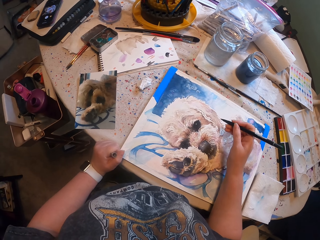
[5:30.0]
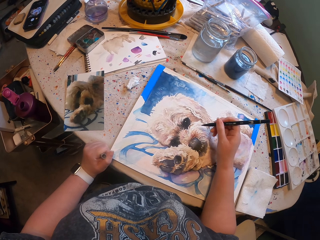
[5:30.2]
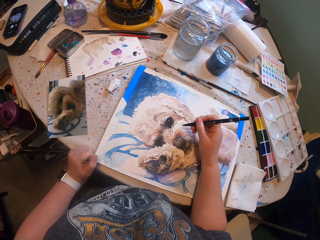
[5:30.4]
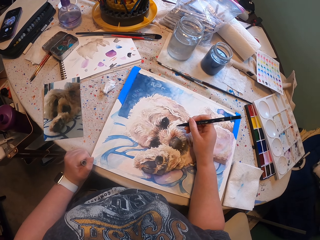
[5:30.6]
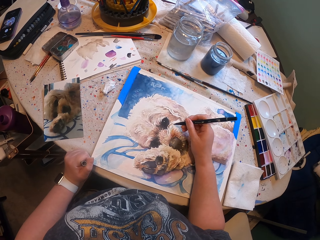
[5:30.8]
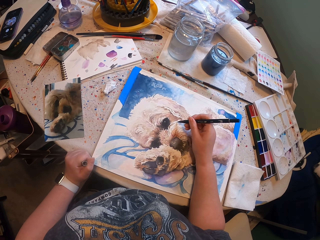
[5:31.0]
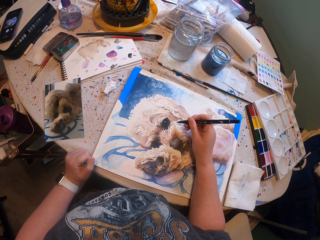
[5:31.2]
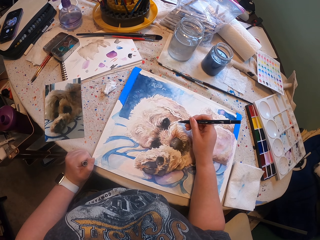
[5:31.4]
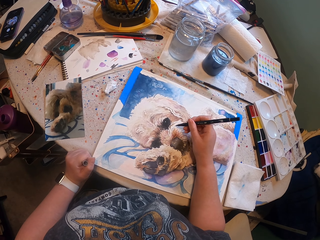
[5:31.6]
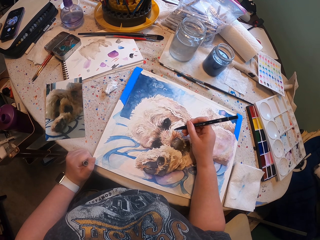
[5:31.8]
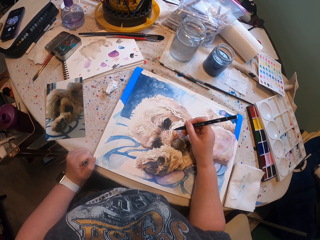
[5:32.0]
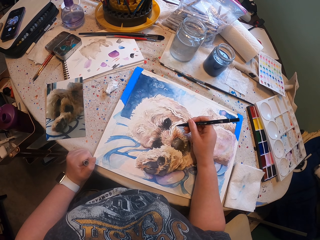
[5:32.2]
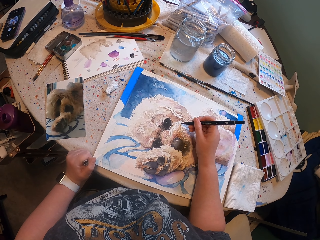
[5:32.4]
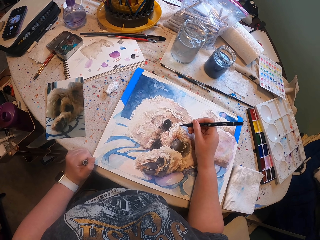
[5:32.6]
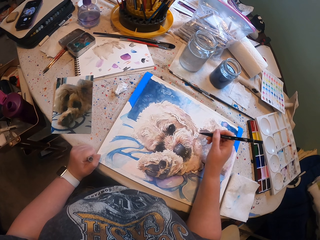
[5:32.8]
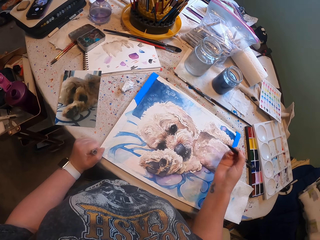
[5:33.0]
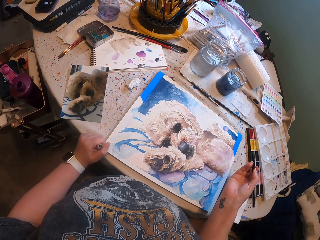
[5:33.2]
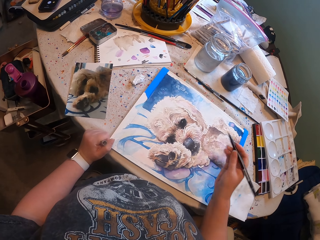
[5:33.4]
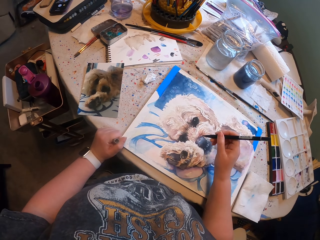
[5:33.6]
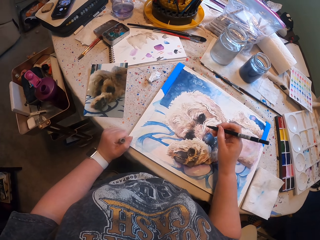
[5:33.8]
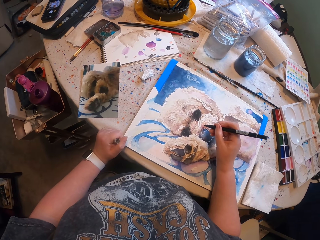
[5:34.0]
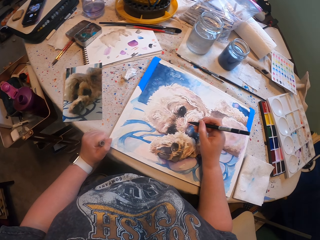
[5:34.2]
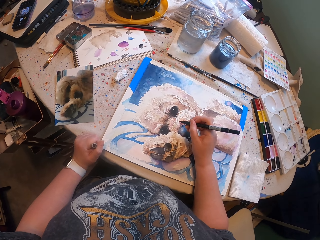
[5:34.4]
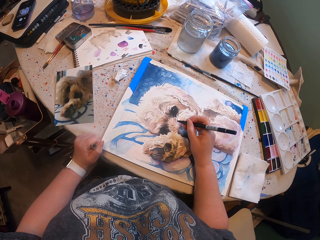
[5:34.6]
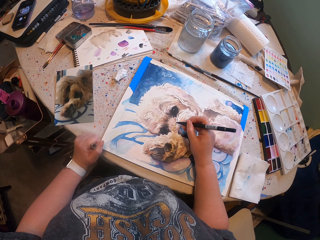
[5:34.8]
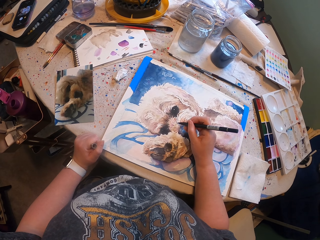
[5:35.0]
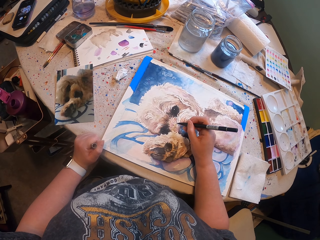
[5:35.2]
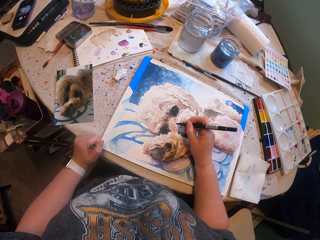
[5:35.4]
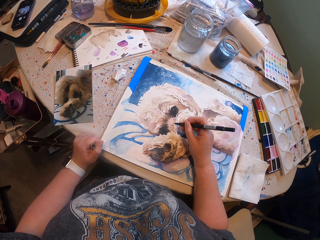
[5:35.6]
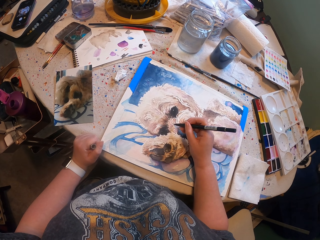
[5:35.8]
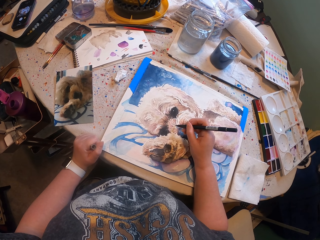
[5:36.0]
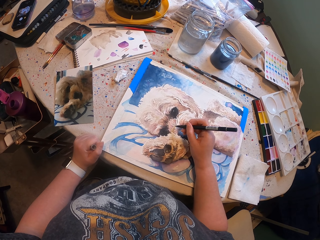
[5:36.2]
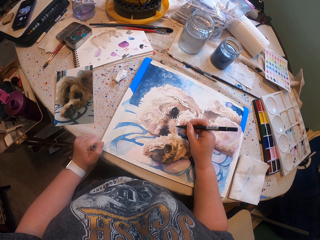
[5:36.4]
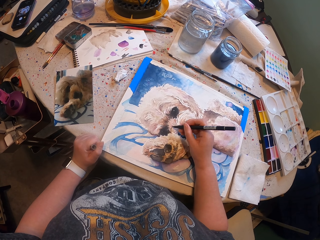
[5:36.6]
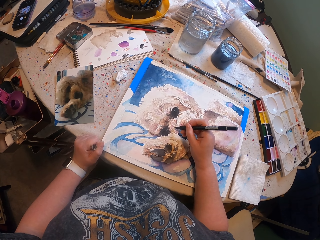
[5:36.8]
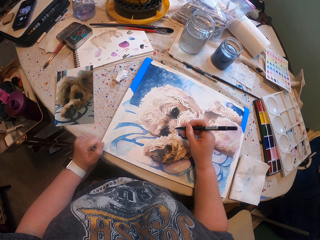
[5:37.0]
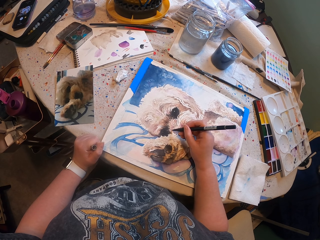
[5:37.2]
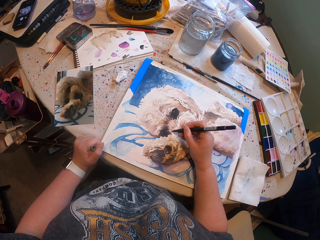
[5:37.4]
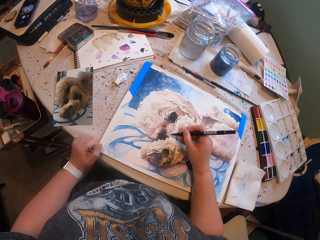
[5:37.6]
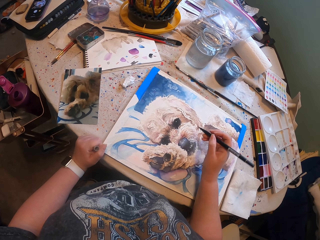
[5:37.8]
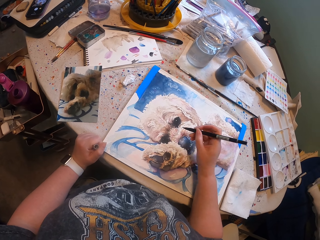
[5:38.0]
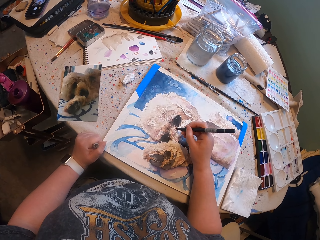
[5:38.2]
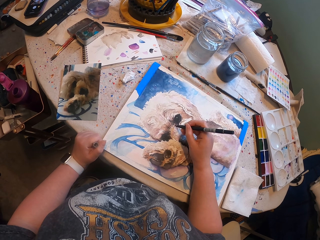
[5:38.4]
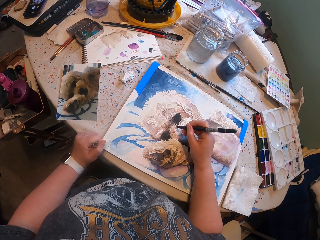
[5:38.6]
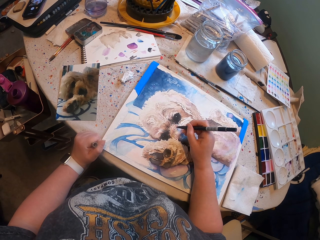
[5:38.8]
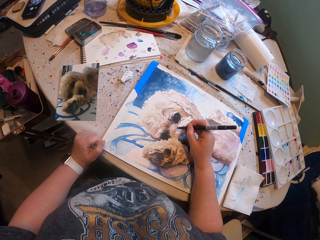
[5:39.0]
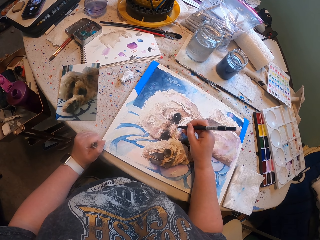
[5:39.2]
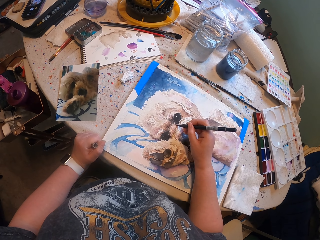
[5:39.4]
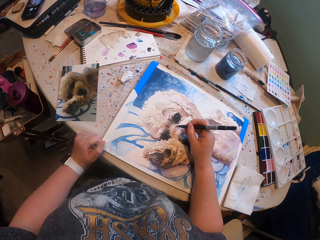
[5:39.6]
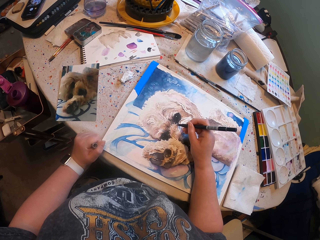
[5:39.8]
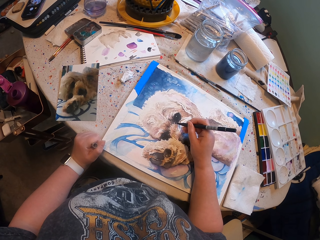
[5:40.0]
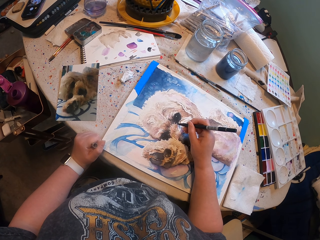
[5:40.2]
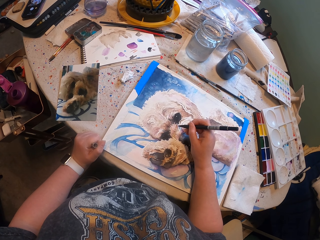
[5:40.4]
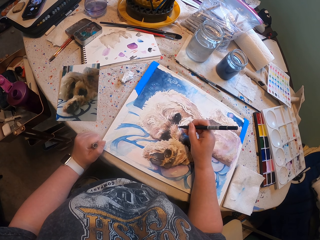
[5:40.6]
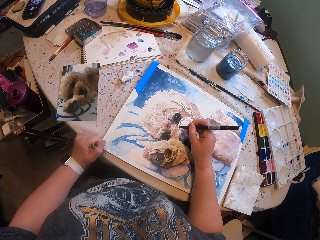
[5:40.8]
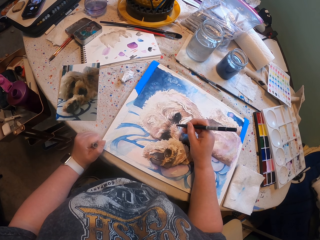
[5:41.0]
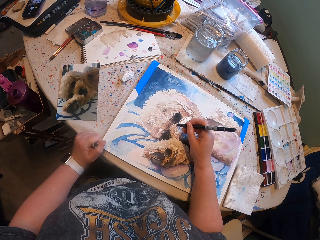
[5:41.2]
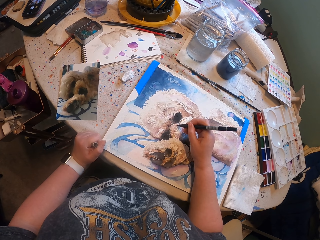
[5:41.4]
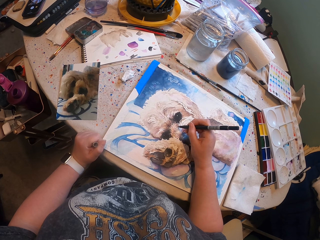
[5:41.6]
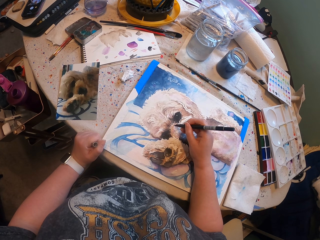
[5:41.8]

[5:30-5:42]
The camera wearer paints the drawing. They paint the drawing repeatedly.

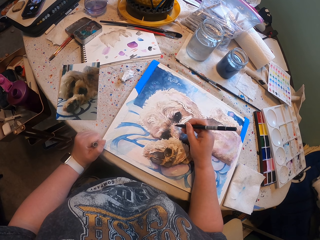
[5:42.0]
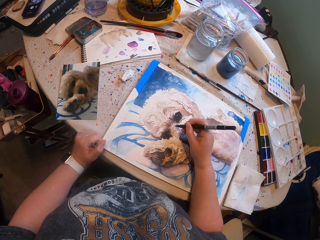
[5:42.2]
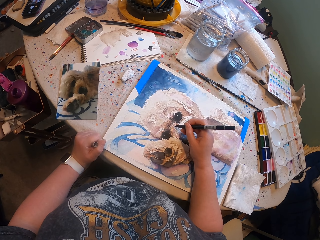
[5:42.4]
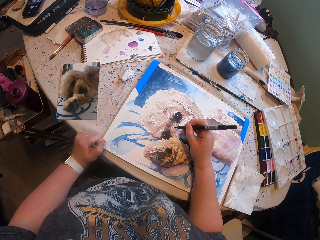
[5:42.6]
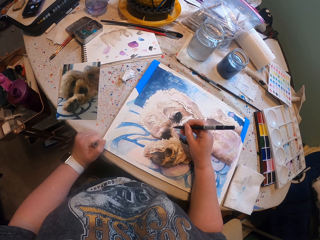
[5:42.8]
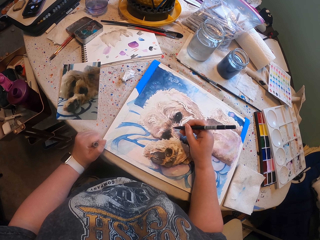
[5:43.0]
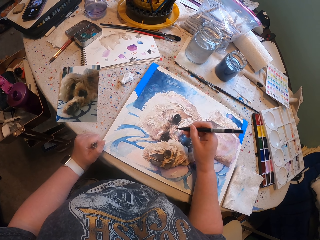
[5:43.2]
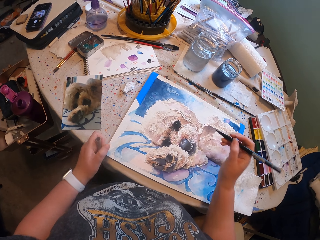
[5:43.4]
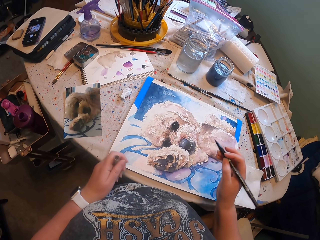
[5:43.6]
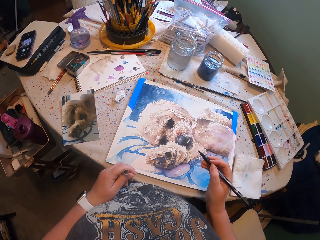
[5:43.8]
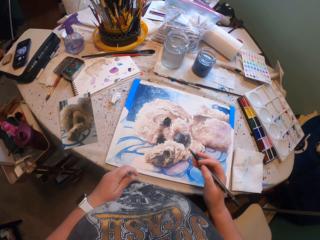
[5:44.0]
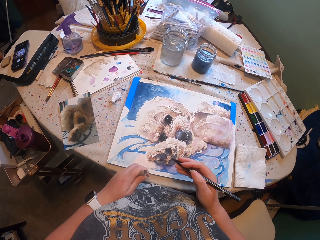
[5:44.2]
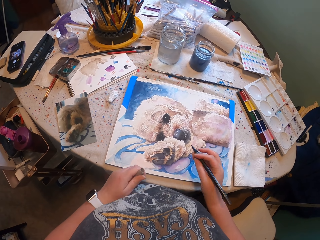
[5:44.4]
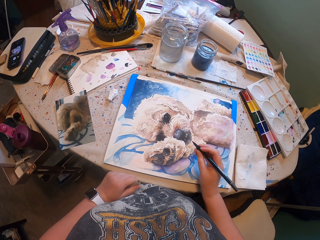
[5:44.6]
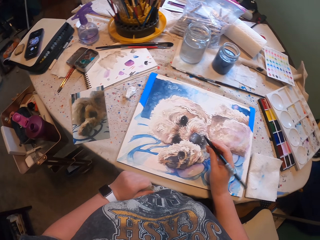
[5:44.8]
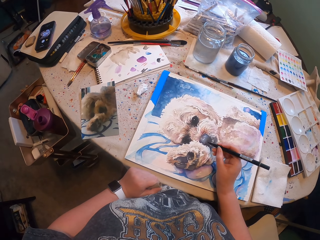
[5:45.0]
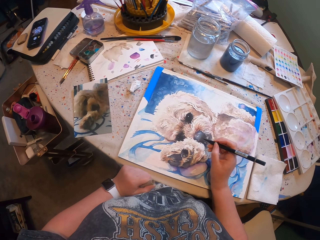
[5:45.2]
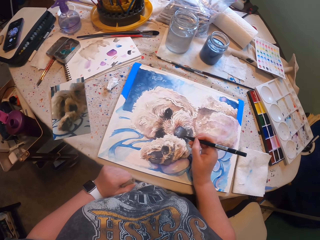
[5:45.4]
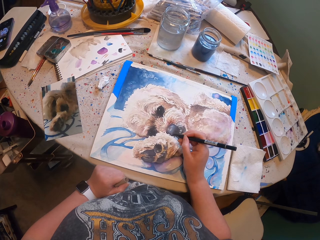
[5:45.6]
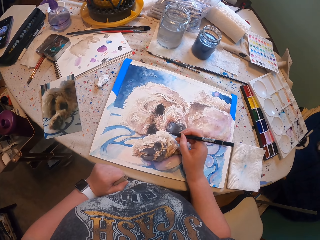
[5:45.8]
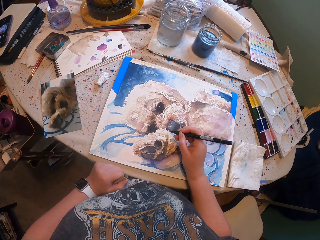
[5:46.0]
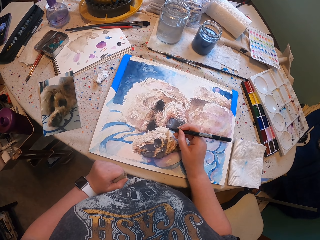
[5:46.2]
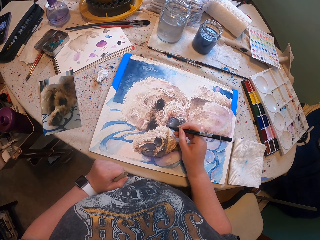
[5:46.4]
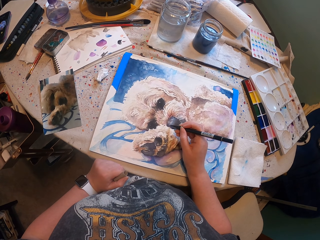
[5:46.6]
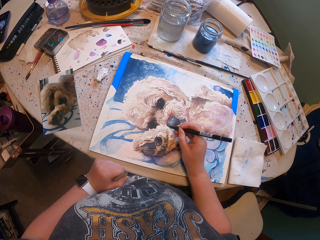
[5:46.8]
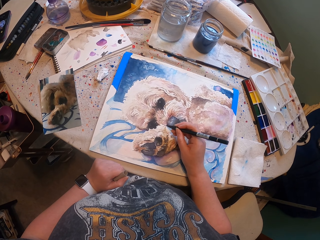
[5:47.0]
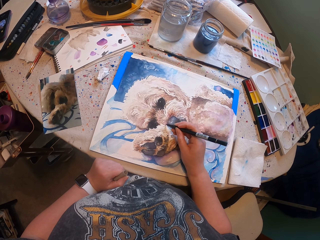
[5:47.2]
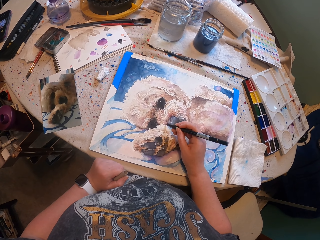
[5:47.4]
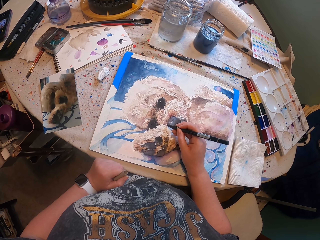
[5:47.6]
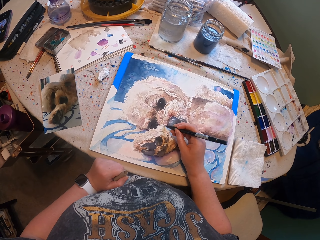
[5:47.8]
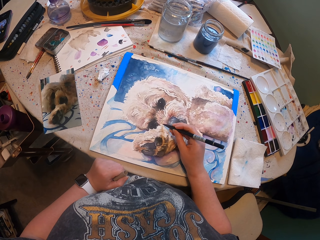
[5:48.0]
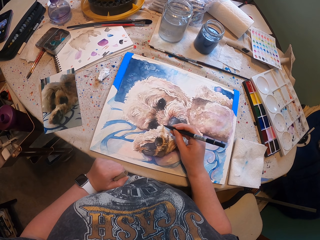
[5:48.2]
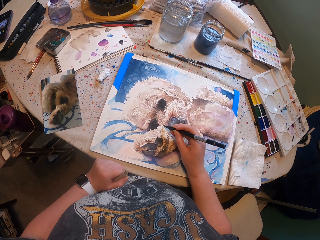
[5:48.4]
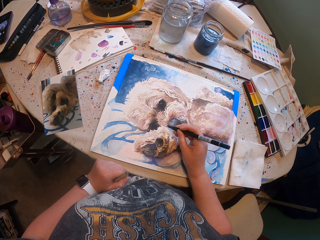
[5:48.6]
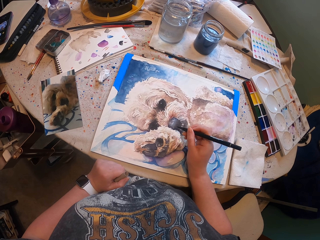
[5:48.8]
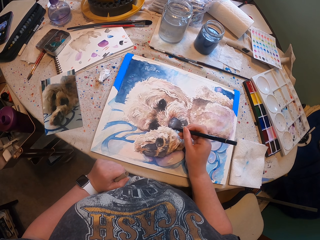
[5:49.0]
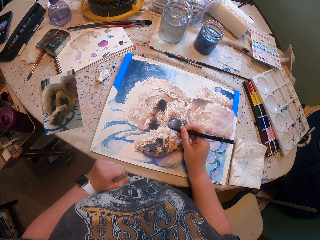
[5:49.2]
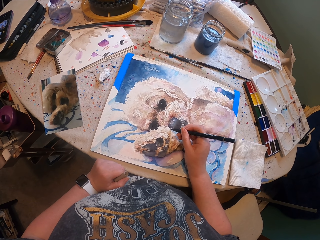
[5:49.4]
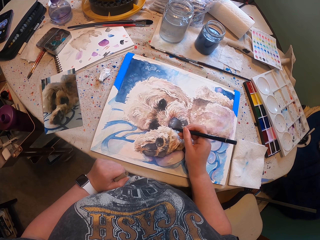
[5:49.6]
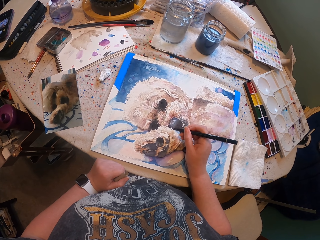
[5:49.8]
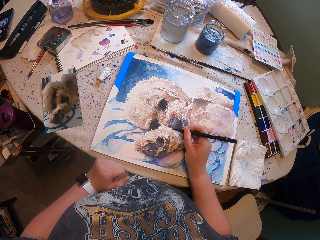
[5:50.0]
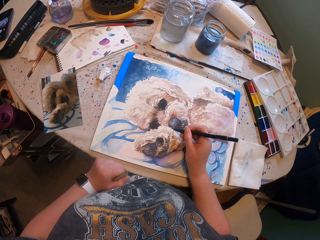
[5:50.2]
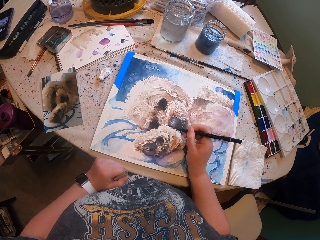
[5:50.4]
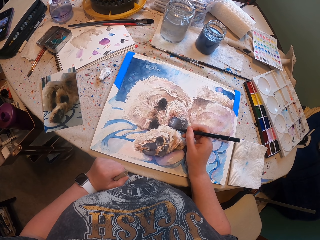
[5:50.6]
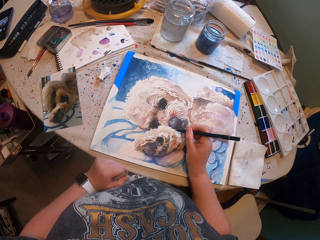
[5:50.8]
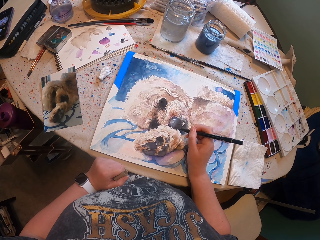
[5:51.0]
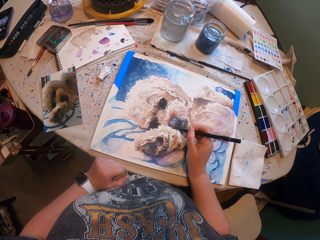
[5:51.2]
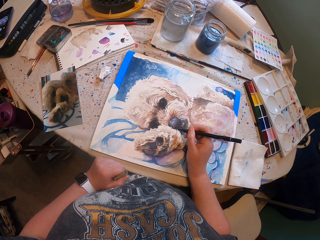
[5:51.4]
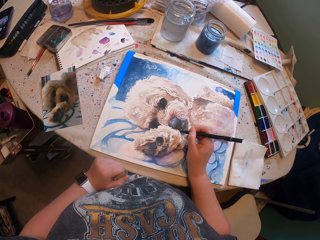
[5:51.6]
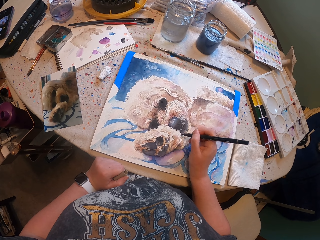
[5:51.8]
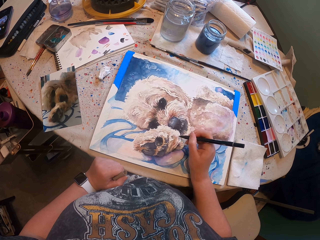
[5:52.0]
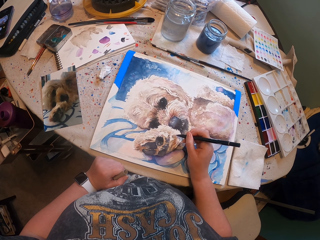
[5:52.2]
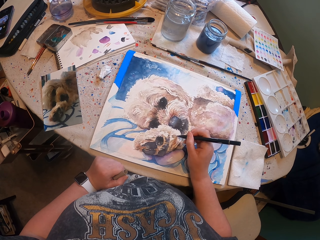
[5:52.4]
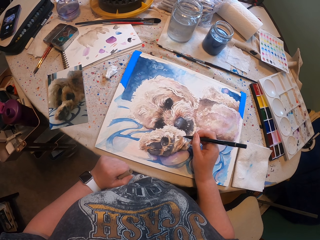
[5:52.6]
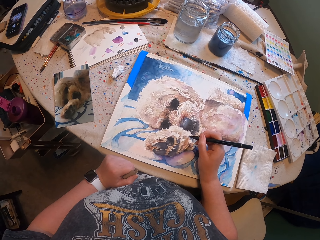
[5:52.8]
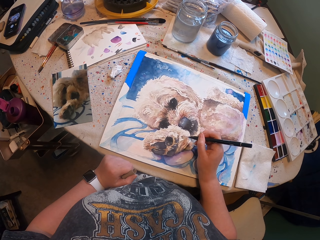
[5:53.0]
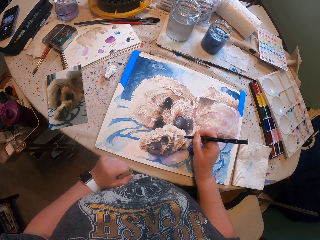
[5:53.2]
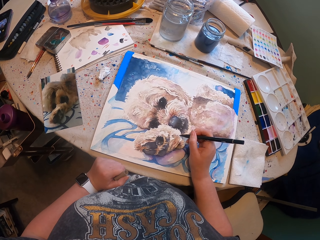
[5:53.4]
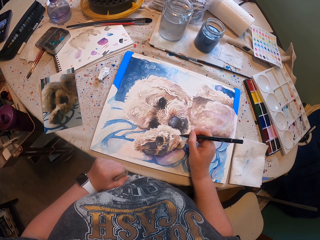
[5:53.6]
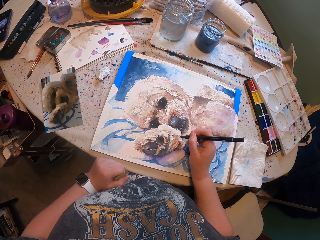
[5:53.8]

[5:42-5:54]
The camera wearer paints the drawing. They paint the drawing repeatedly.
